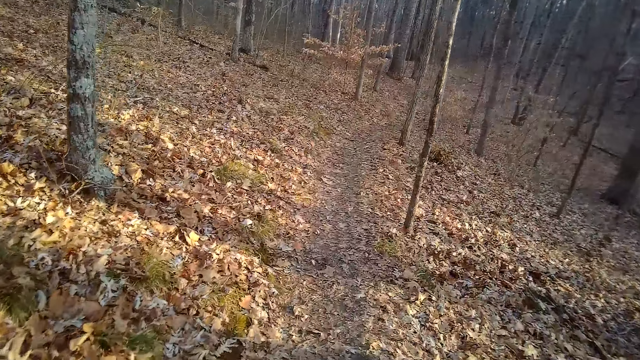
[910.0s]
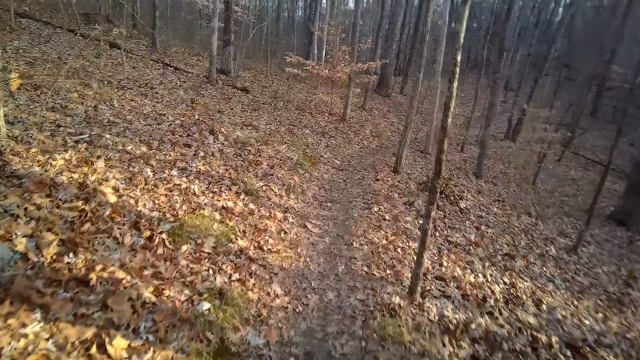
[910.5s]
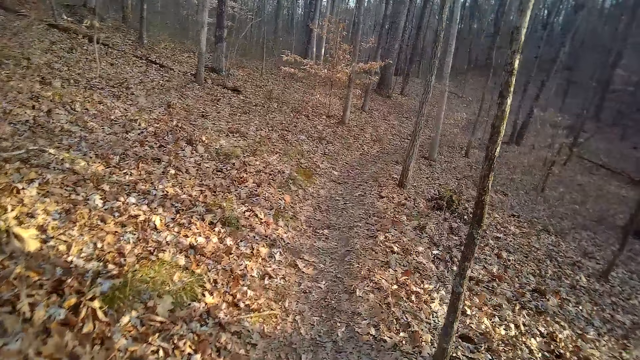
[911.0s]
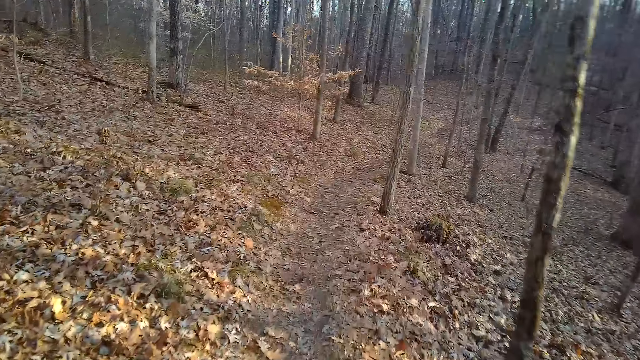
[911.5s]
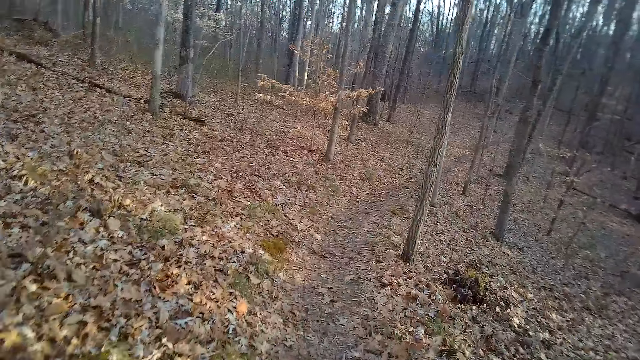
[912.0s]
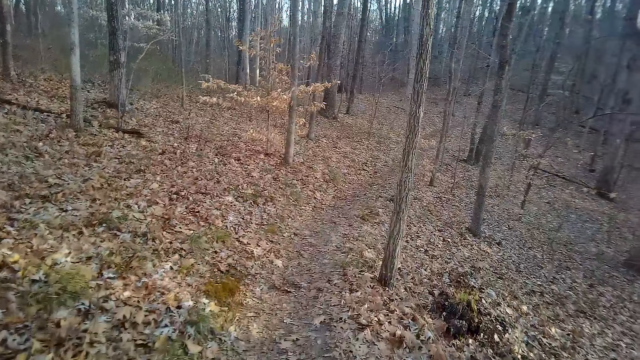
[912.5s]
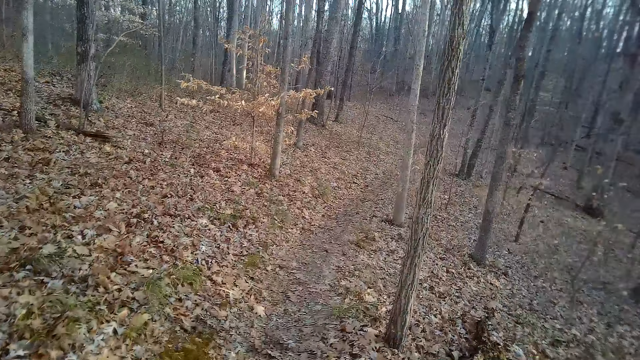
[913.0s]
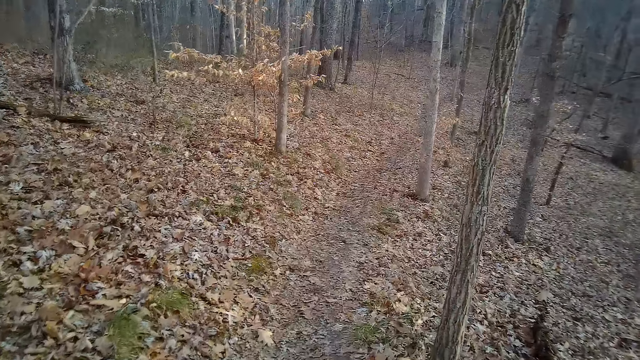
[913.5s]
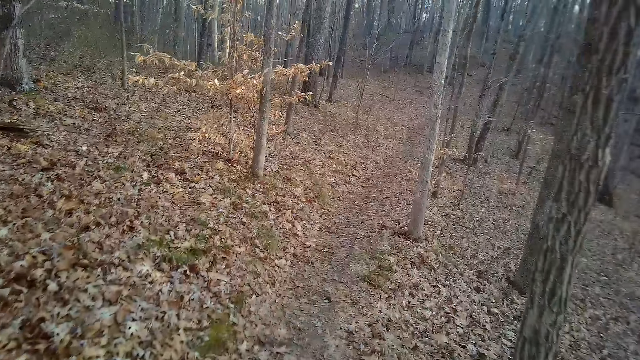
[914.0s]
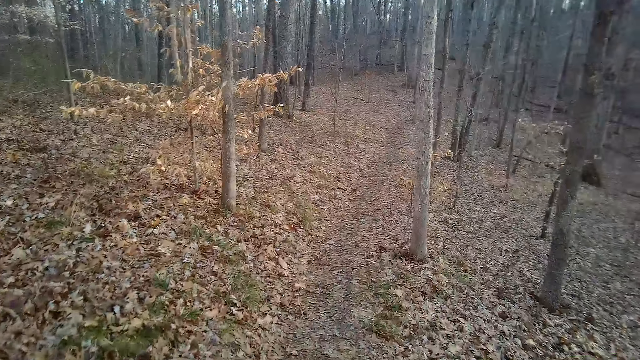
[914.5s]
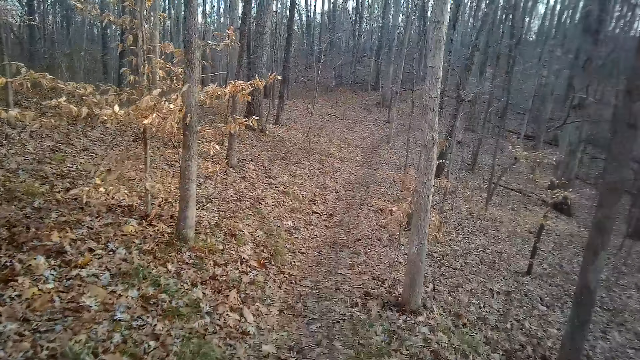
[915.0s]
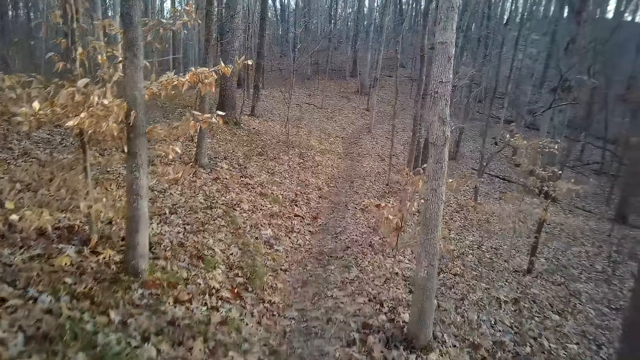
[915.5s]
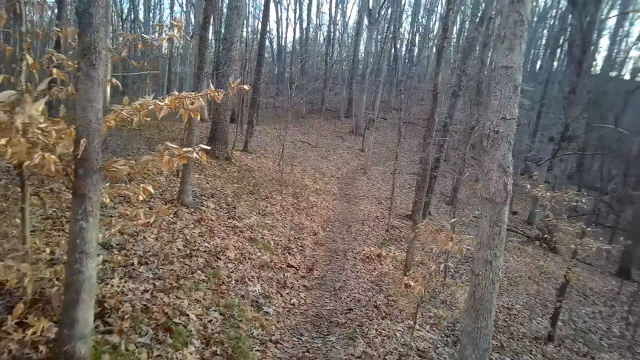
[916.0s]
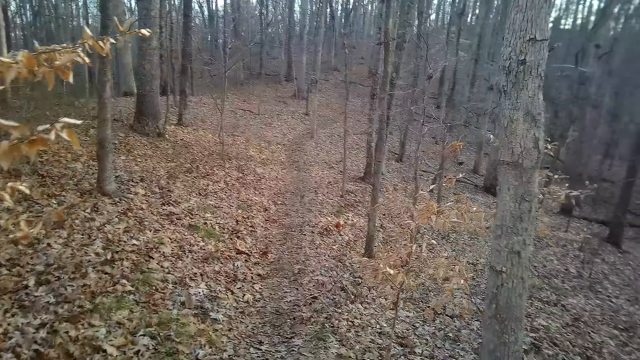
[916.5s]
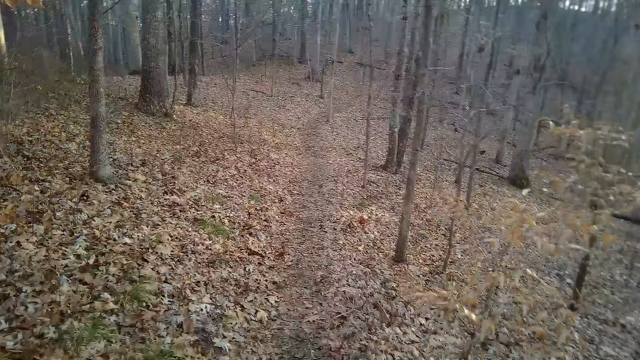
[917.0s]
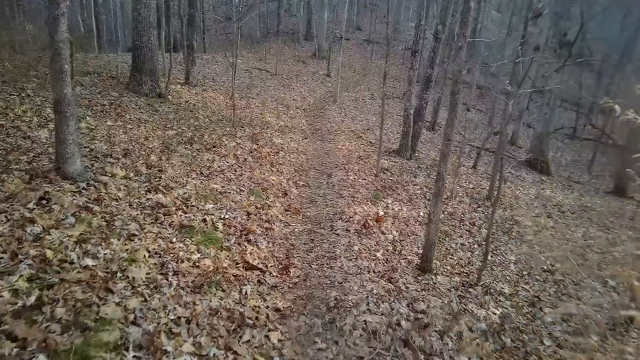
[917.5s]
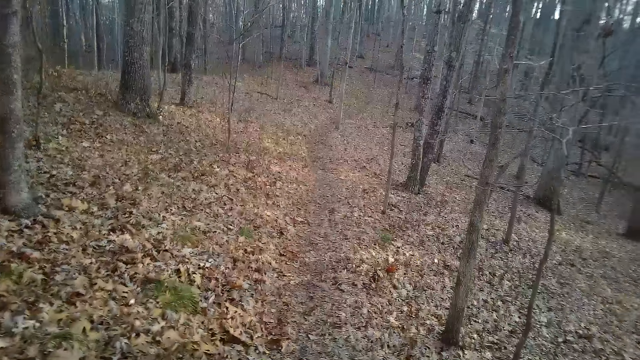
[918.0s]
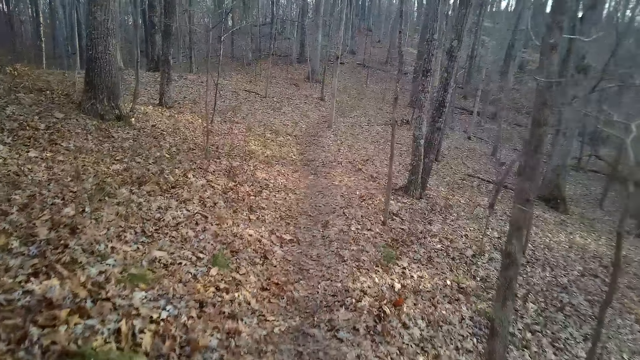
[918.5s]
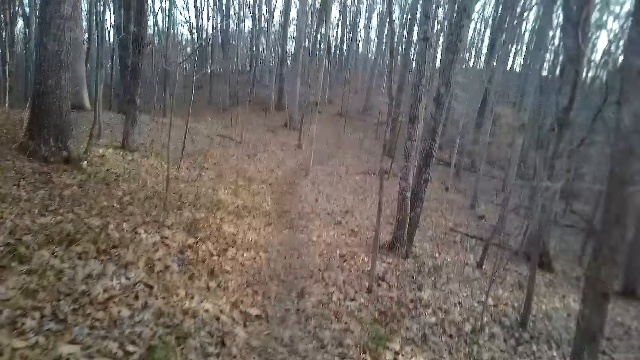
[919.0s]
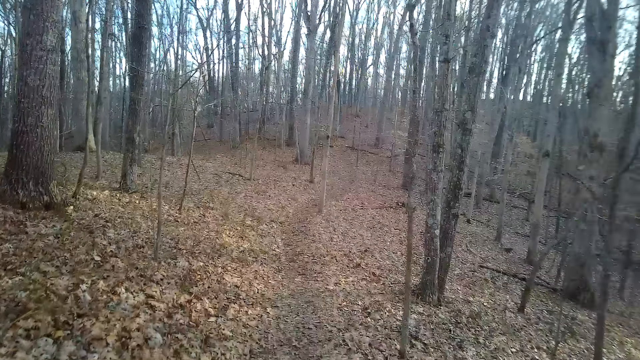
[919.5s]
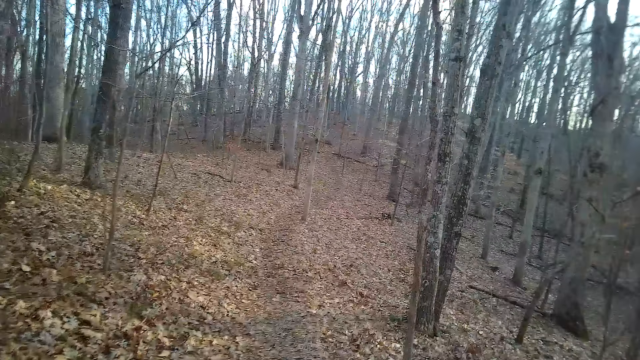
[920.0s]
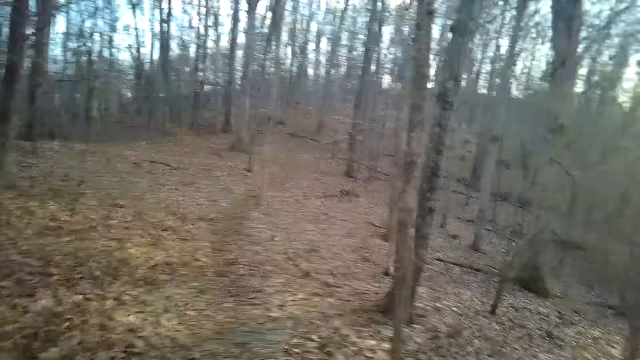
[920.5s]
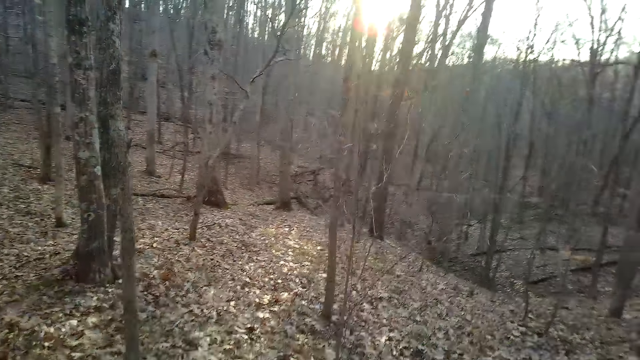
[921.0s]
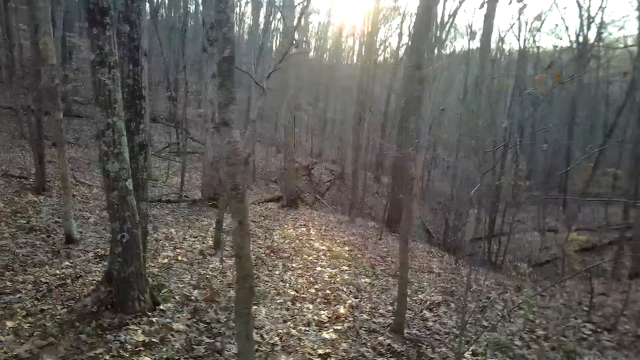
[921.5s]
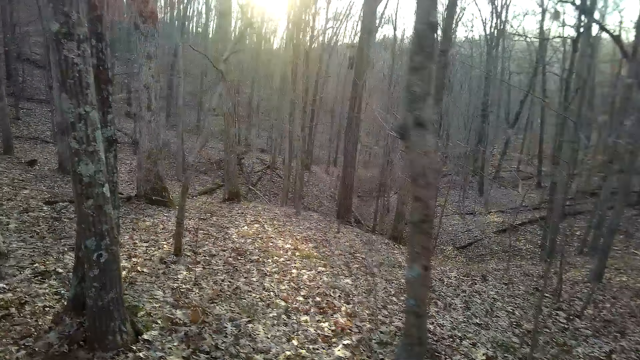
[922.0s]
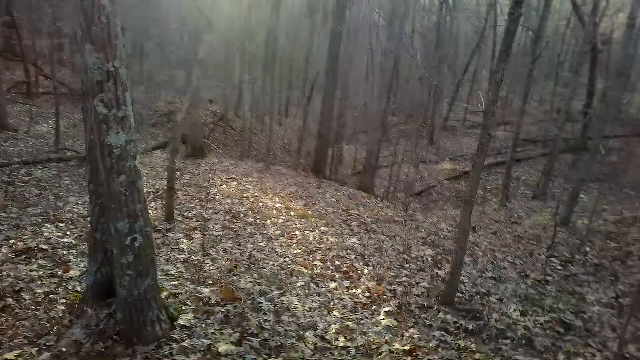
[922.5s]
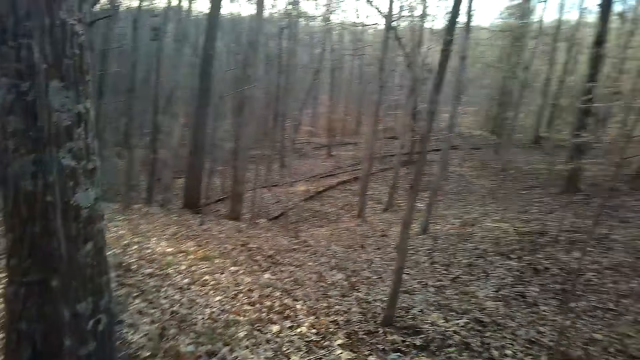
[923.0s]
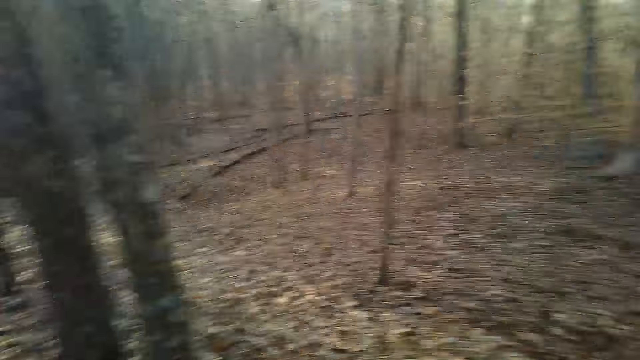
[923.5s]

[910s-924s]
The camera wearer walks down the forest.

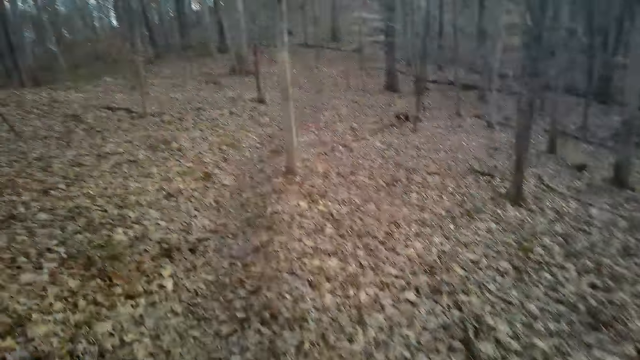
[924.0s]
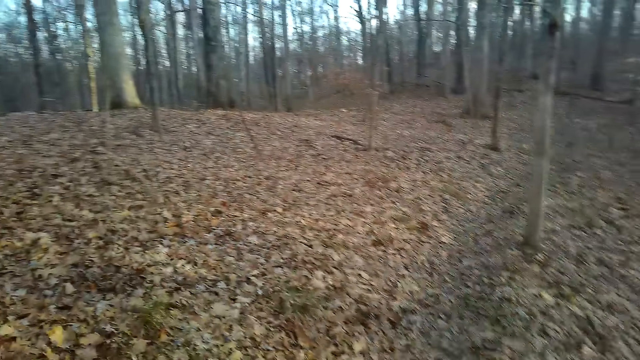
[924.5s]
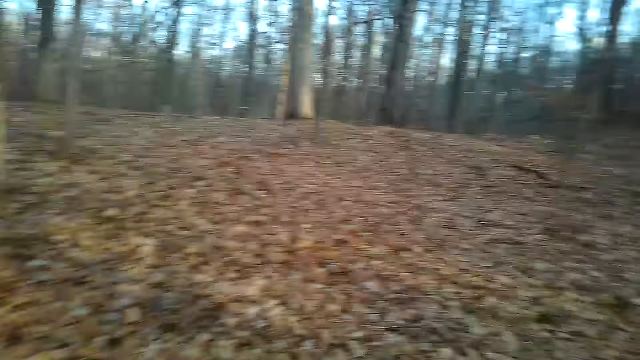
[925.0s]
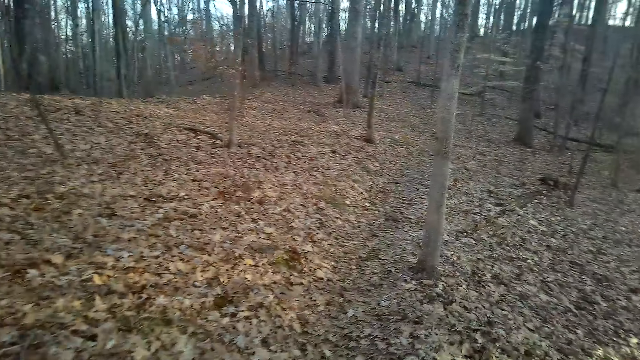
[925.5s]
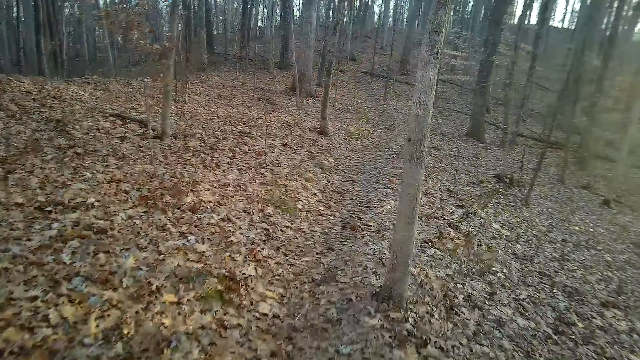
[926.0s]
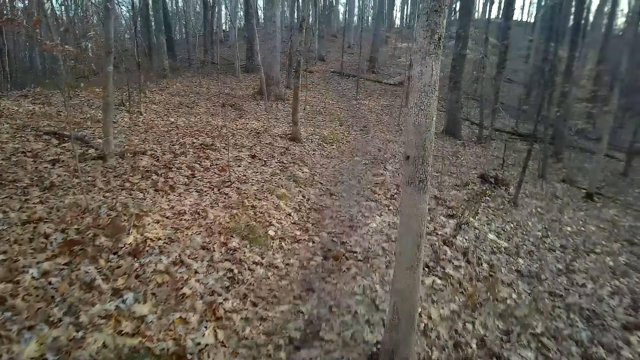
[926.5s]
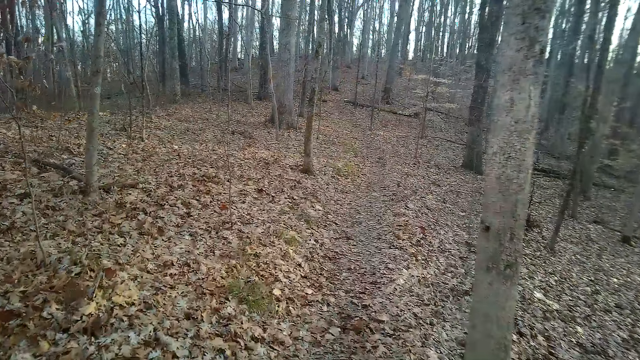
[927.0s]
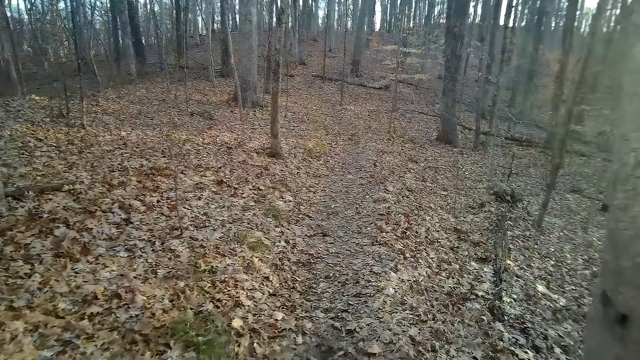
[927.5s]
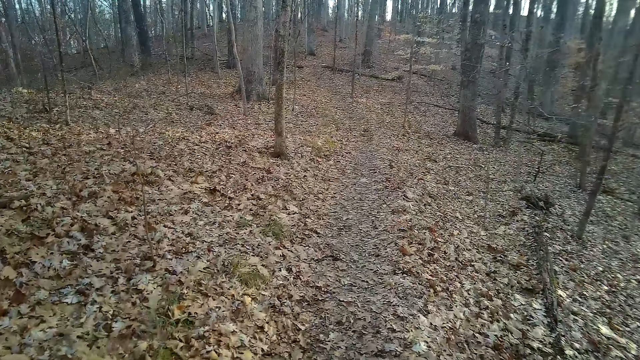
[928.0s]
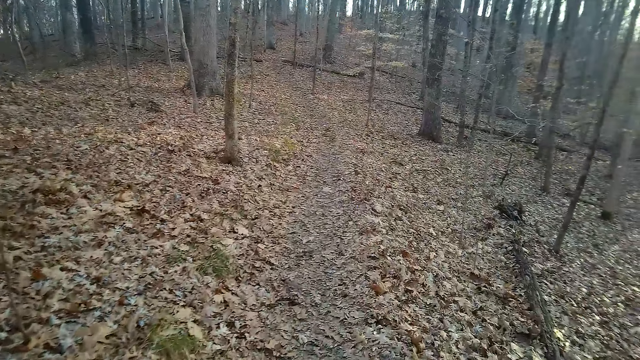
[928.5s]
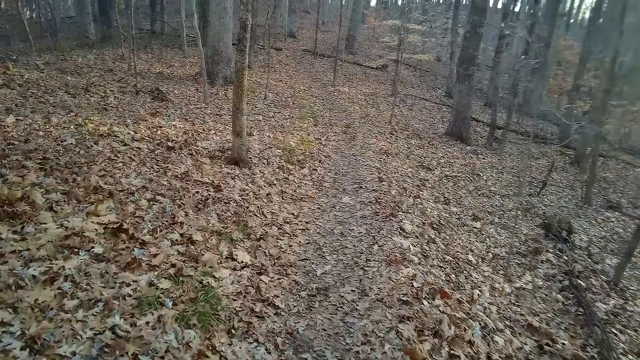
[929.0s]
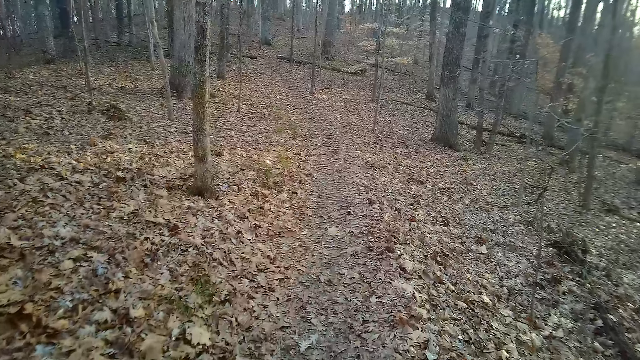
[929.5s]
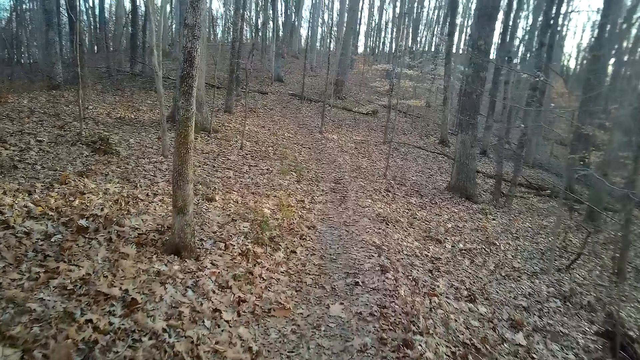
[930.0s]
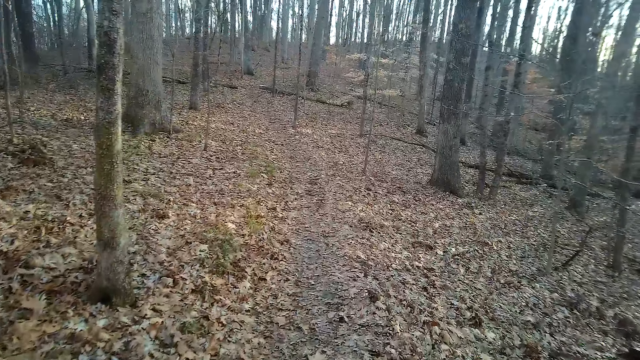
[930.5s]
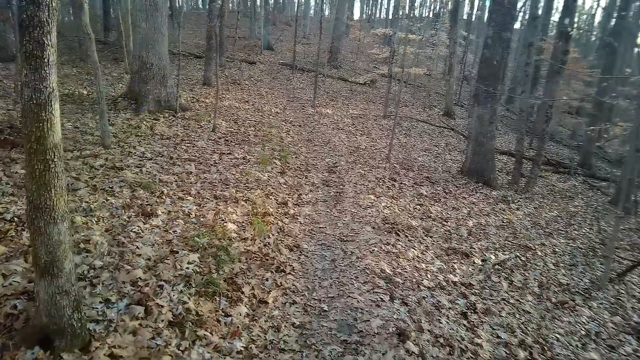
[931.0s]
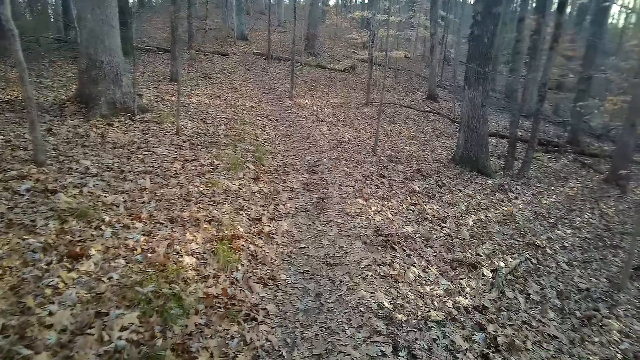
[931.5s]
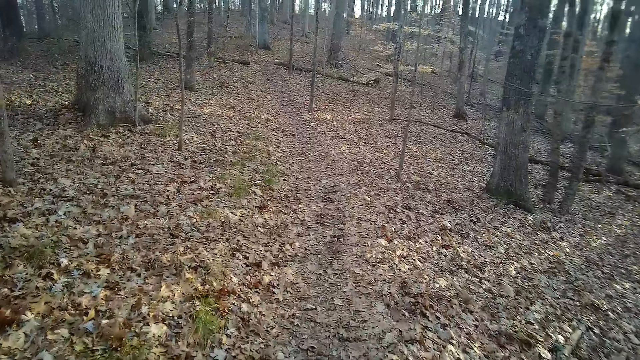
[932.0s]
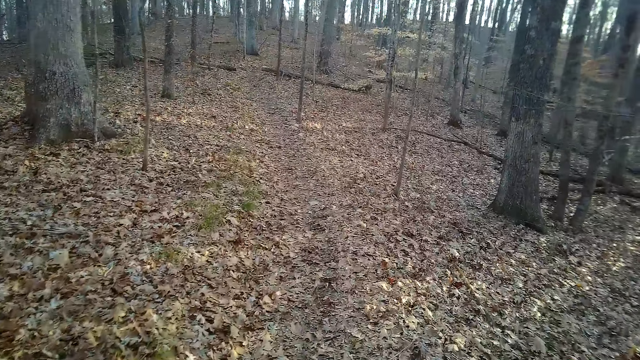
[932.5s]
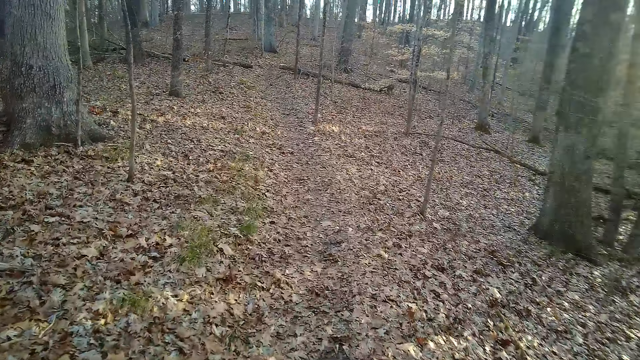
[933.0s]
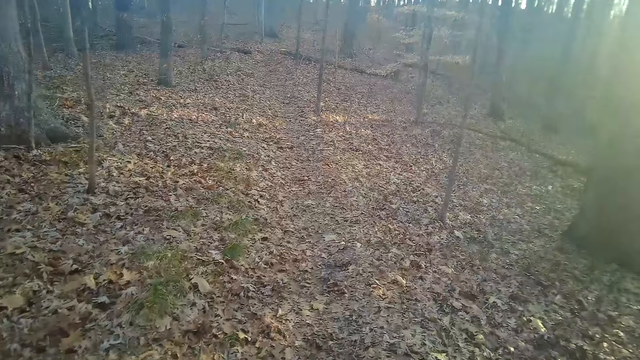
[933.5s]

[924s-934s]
The camera wearer coughs.
